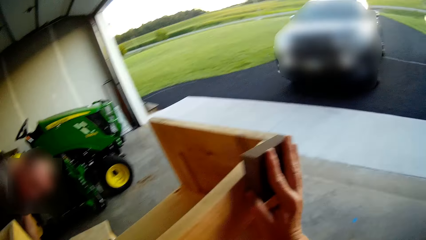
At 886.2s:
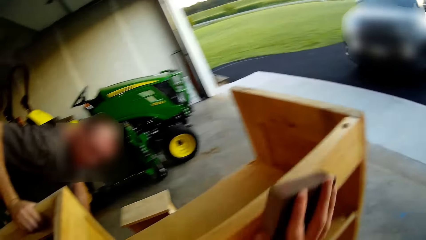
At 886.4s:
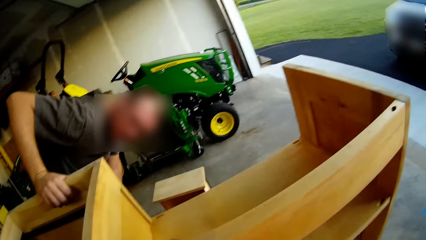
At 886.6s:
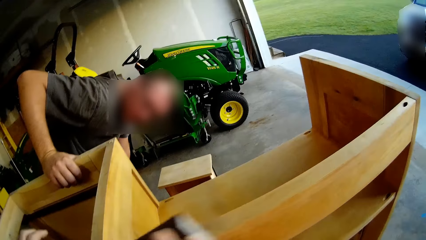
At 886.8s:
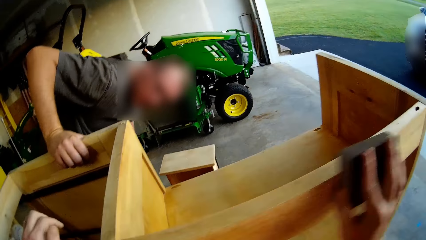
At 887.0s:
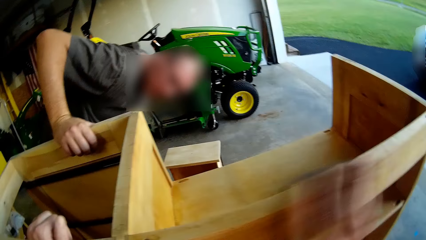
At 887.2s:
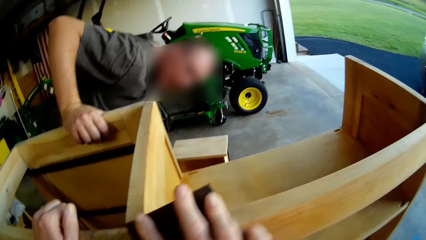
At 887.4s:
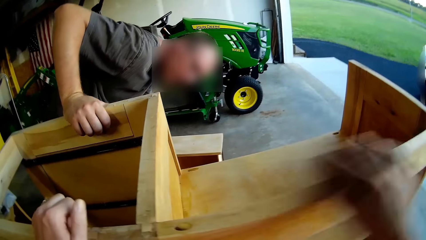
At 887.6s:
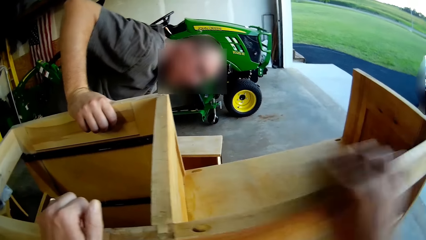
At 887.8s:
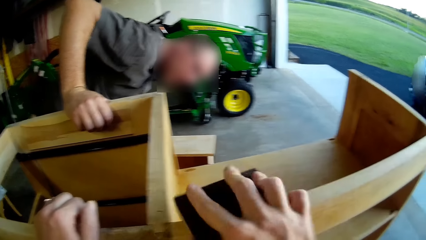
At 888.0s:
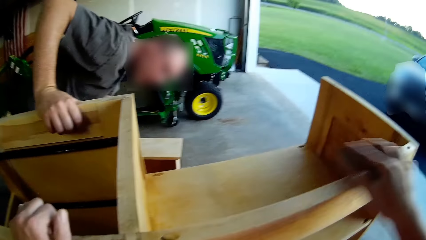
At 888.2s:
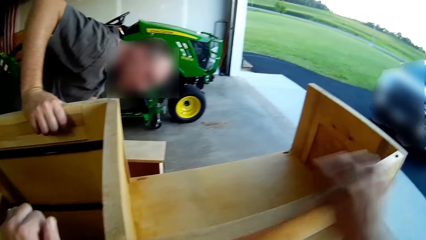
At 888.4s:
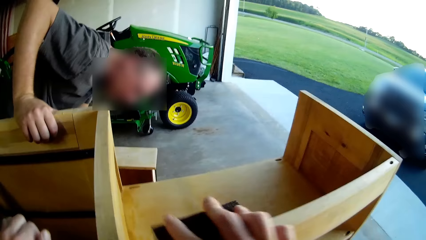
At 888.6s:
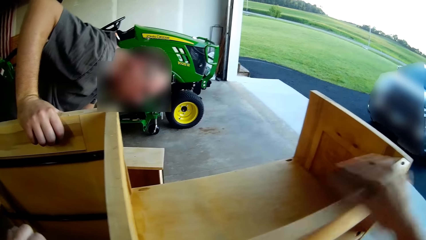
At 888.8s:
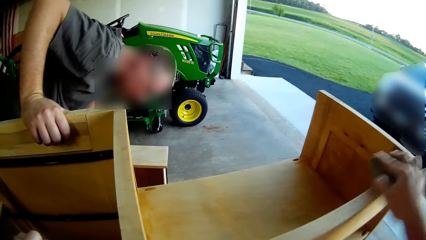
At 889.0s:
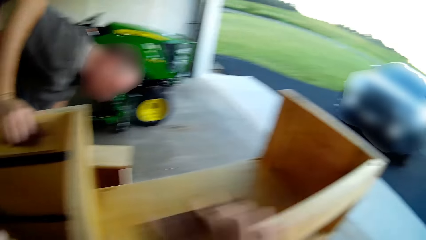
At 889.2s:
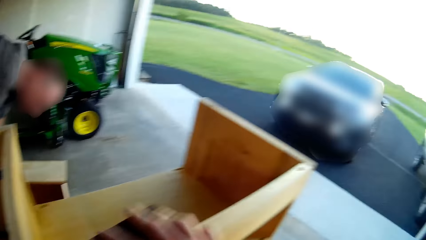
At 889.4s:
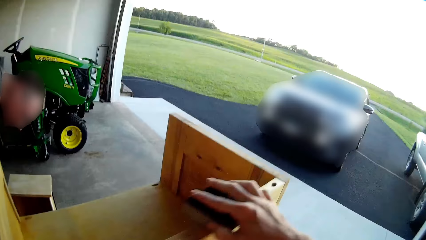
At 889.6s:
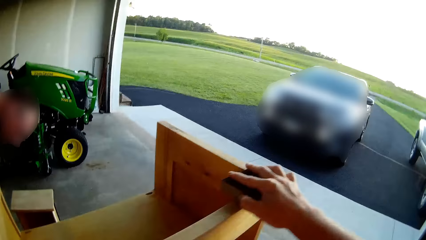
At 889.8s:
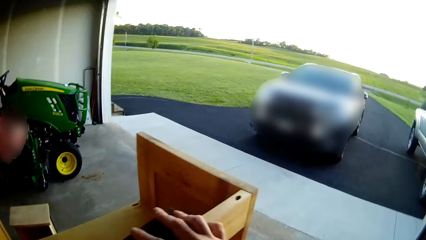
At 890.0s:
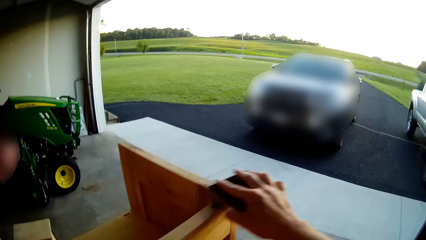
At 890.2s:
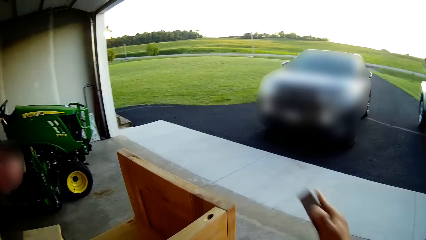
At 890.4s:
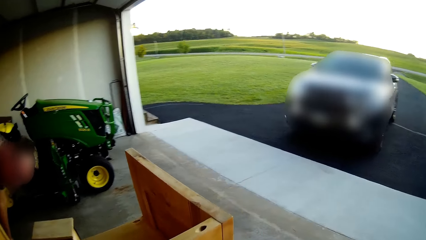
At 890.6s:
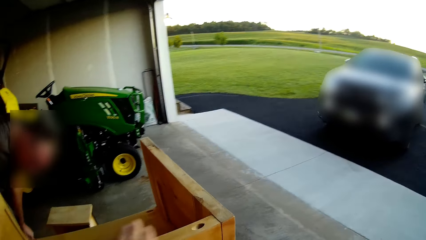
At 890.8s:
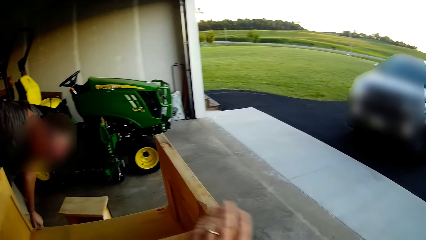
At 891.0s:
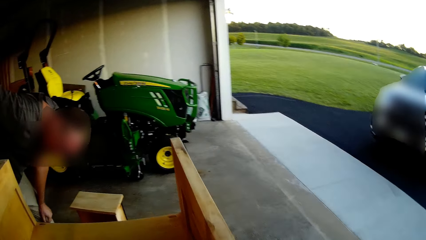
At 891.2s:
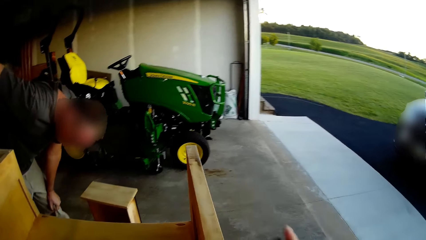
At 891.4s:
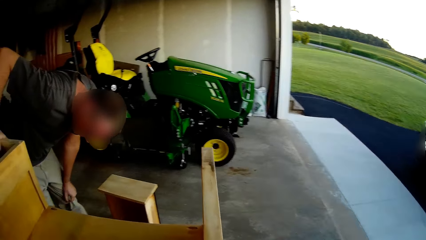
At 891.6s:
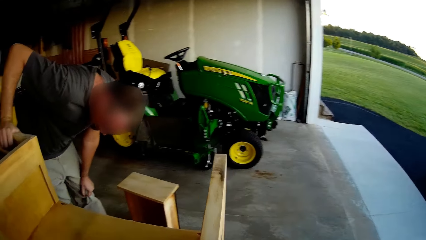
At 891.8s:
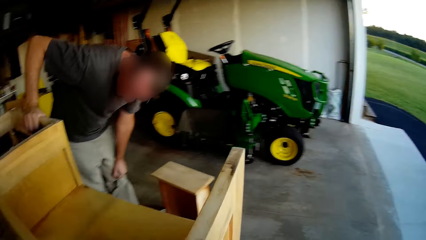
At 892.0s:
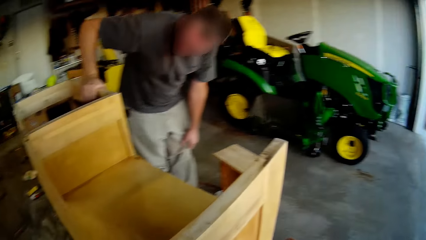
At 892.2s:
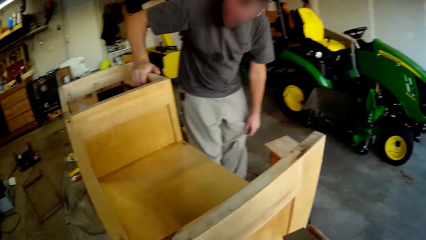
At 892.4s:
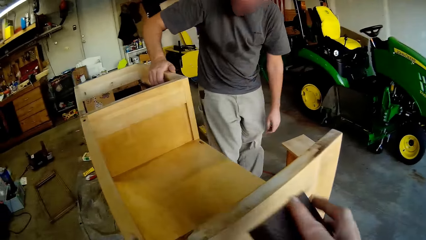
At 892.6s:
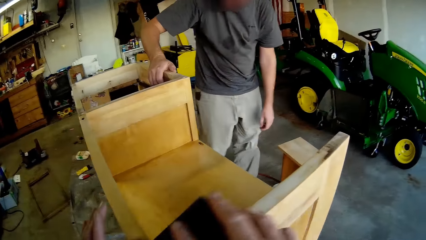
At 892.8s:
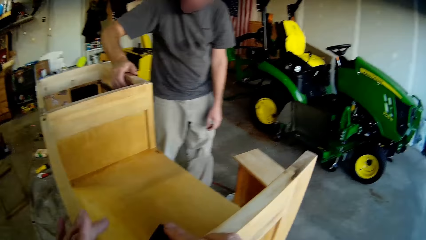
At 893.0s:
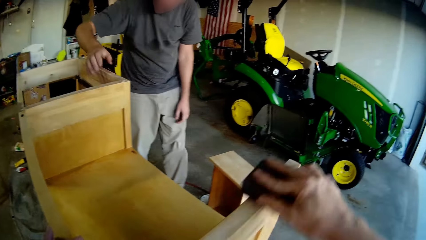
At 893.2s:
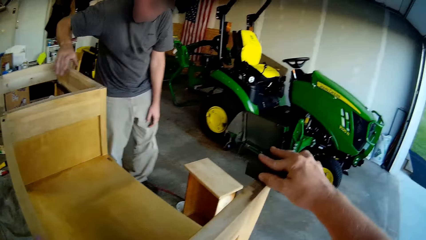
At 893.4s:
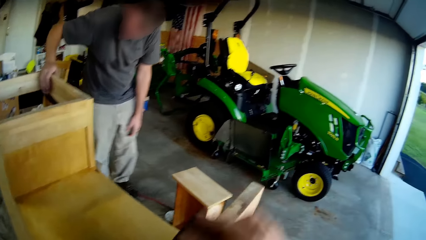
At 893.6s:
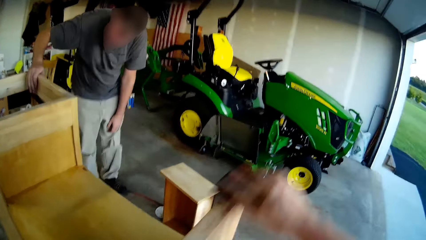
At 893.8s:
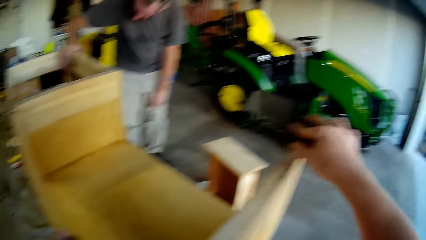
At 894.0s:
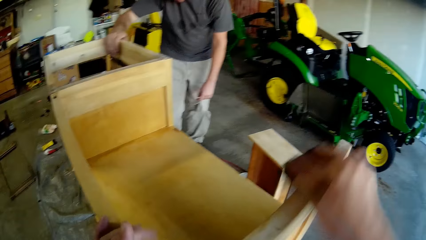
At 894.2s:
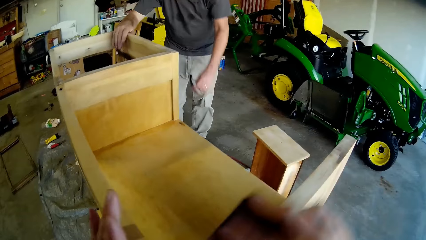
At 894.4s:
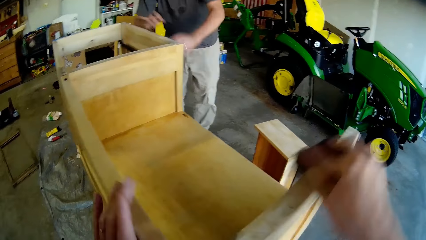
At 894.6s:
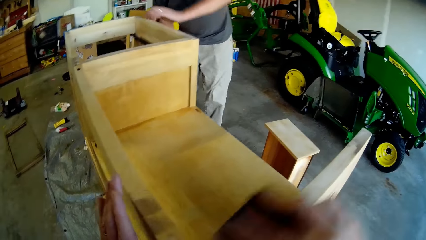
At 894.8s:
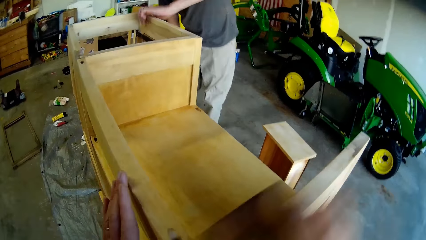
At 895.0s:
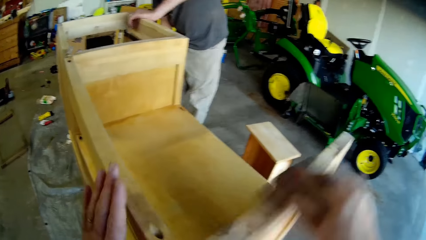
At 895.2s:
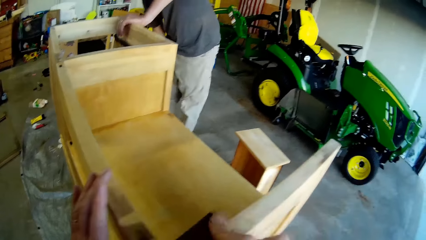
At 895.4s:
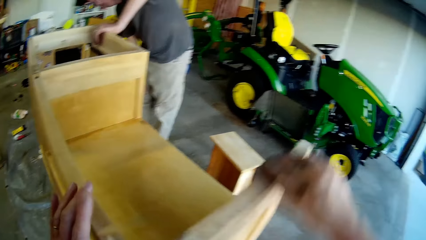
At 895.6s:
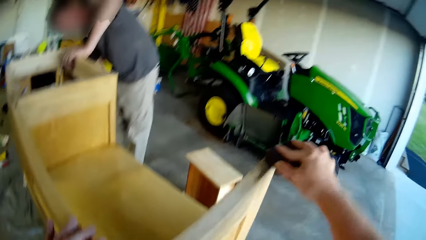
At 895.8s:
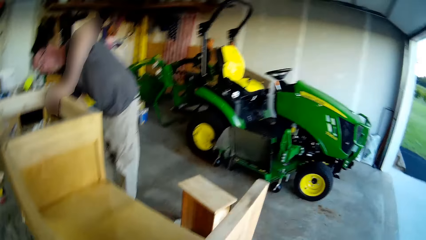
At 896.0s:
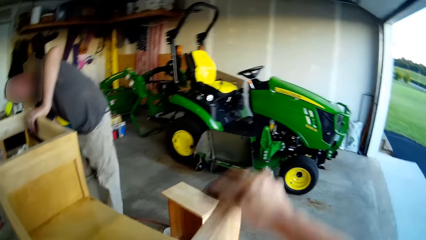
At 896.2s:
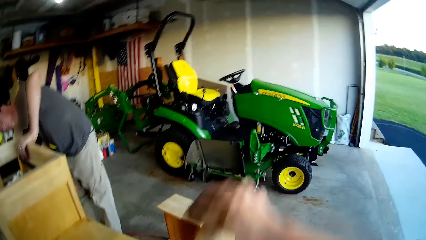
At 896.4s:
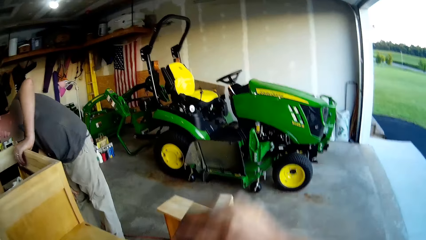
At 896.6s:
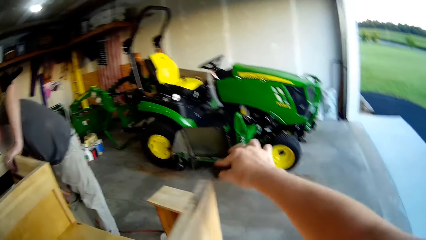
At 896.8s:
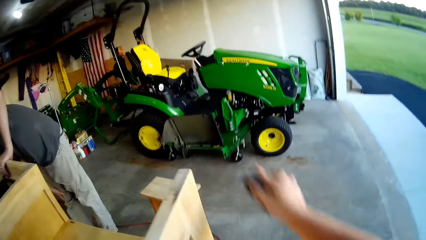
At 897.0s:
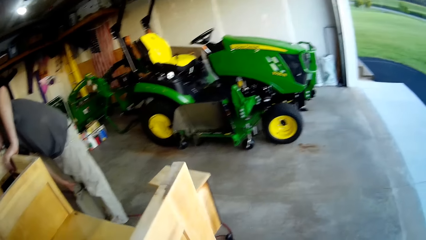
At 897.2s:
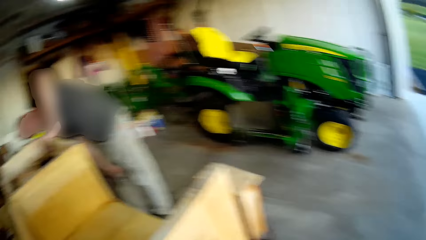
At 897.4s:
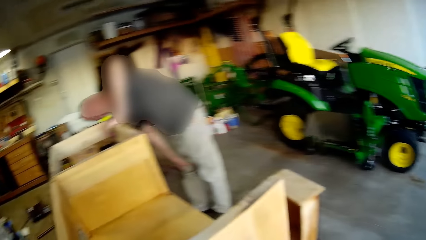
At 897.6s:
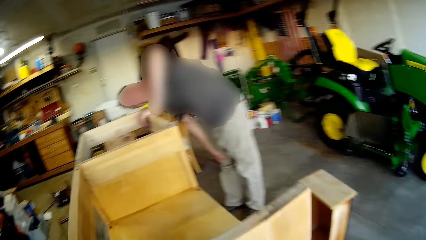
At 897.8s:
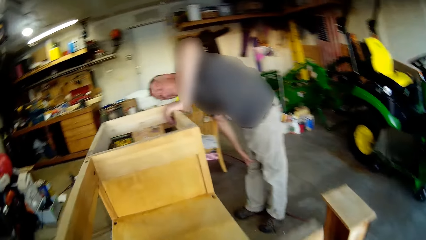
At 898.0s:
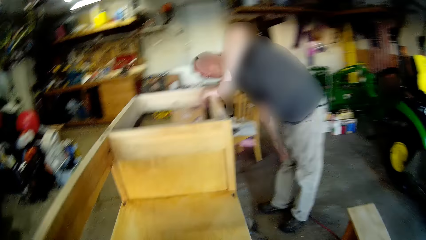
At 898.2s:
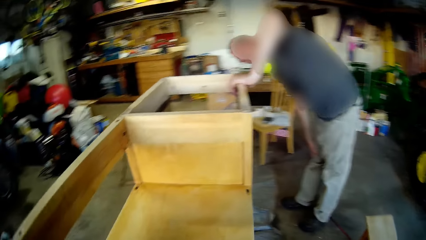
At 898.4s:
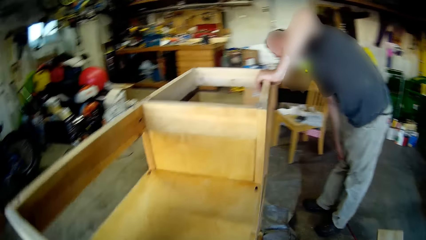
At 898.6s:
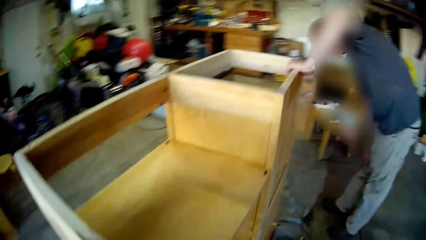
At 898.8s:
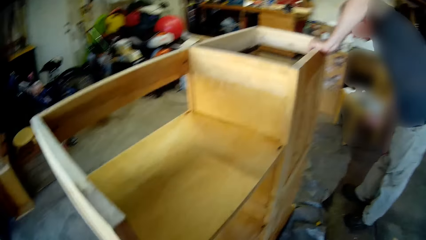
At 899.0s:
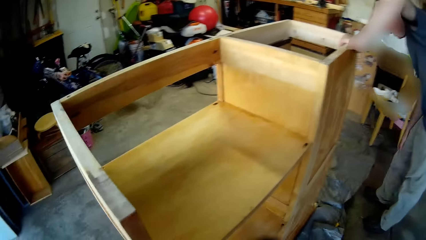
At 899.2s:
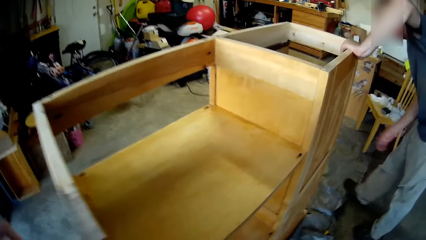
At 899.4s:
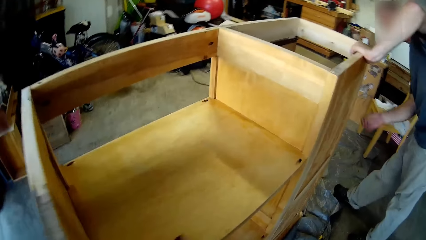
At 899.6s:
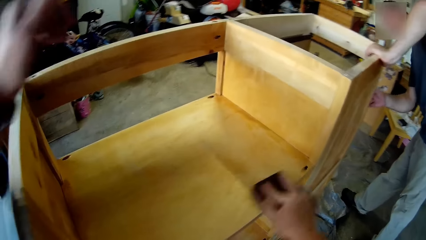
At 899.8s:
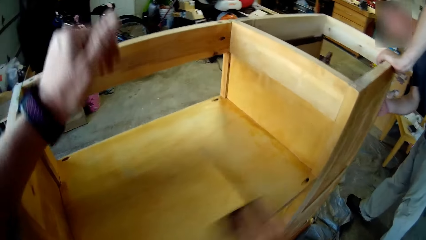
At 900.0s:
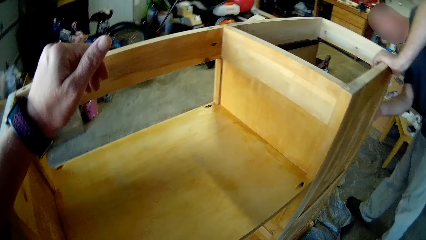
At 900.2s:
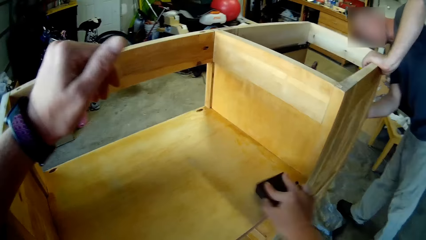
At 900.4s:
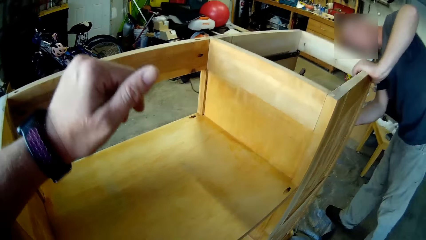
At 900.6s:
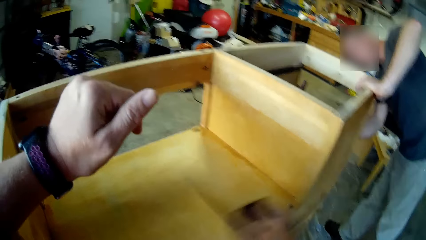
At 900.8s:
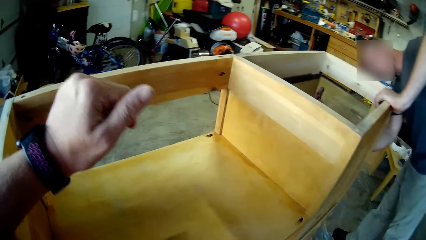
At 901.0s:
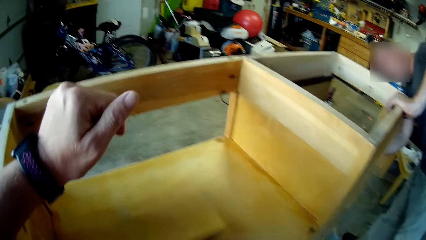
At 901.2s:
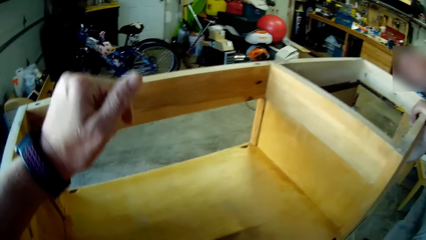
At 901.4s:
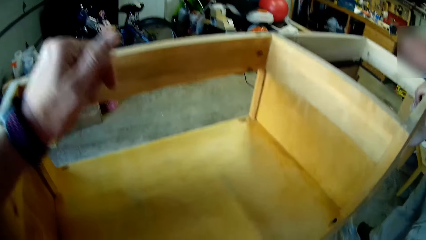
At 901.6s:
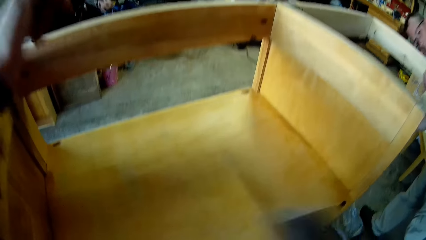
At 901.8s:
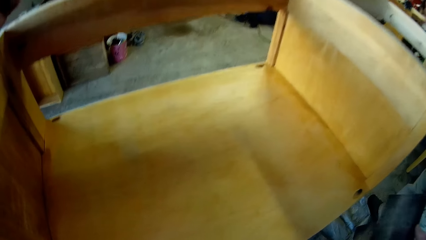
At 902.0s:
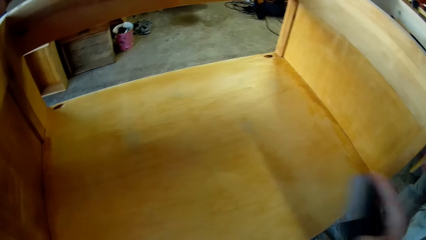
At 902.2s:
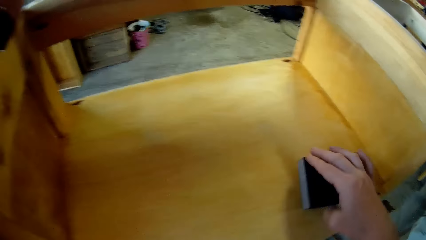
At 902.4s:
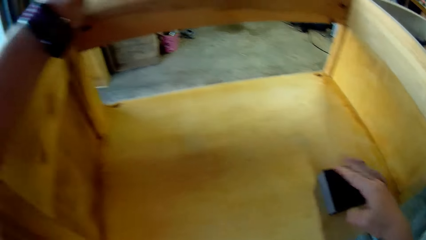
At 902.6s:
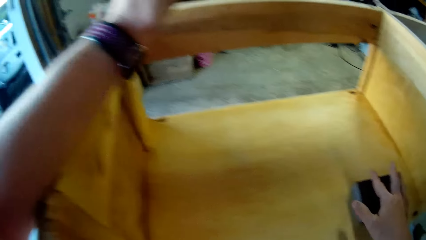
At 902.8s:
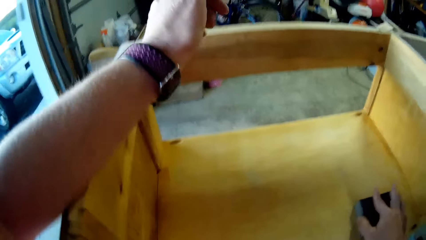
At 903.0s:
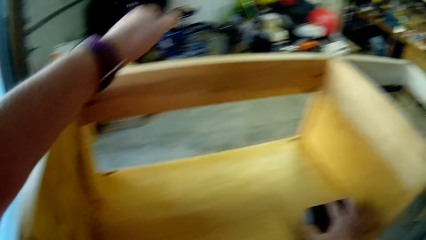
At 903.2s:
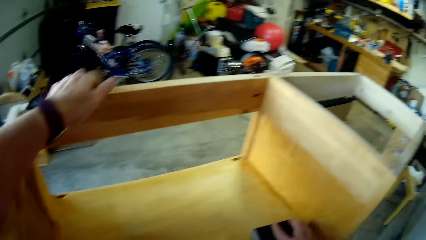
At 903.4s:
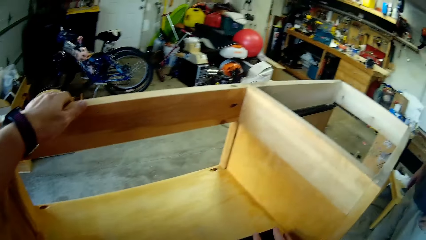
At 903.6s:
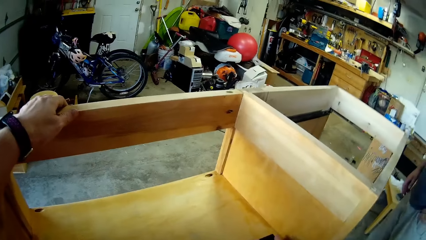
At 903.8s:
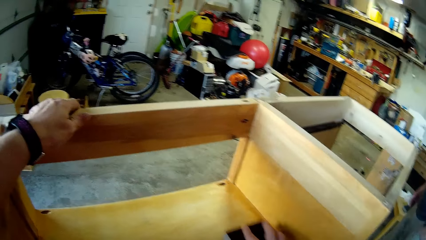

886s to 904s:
A man talks to the camera wearer. The camera wearer scrubs the shelf with the sandpaper. The man talks to the camera wearer. The camera wearer scrubs the shelf with the sandpaper. They talk to the man.
